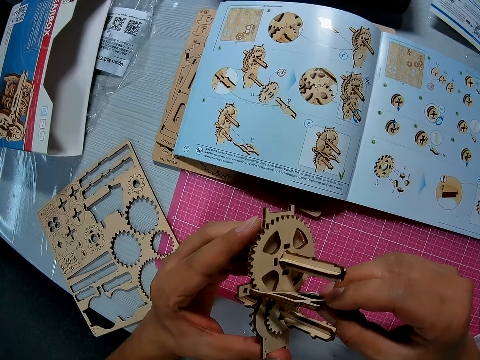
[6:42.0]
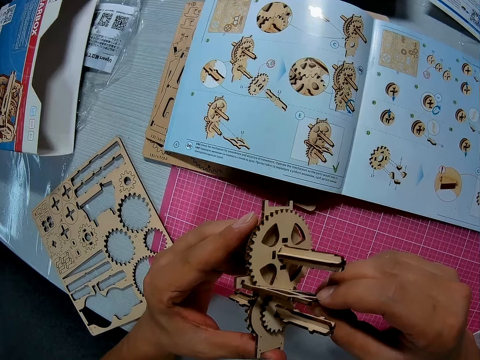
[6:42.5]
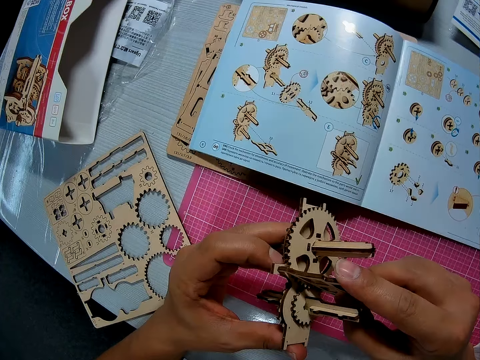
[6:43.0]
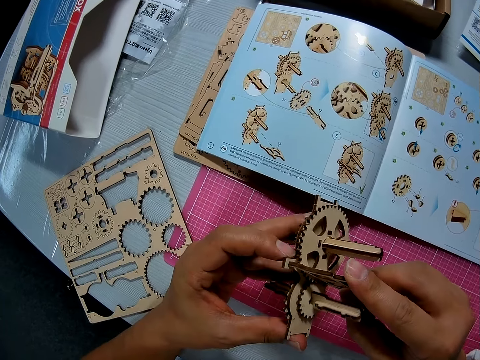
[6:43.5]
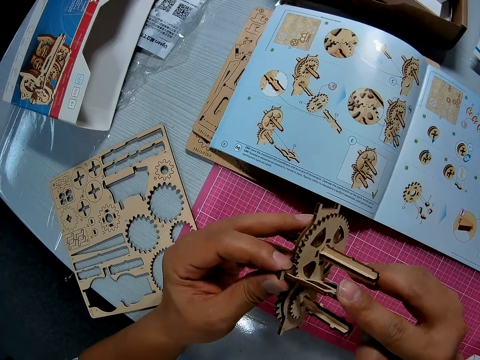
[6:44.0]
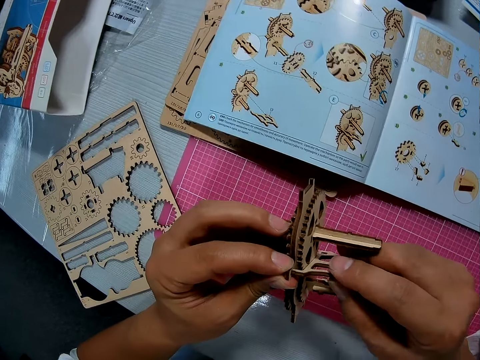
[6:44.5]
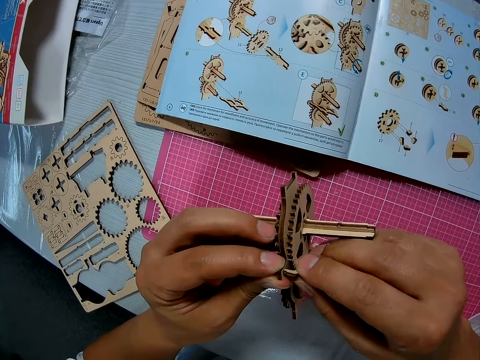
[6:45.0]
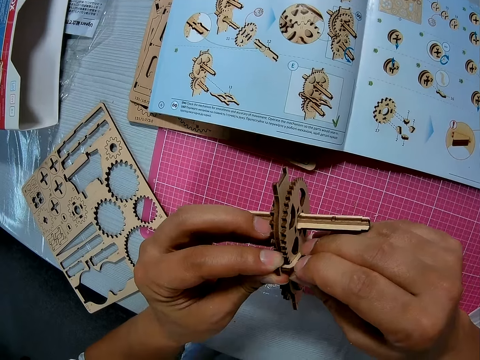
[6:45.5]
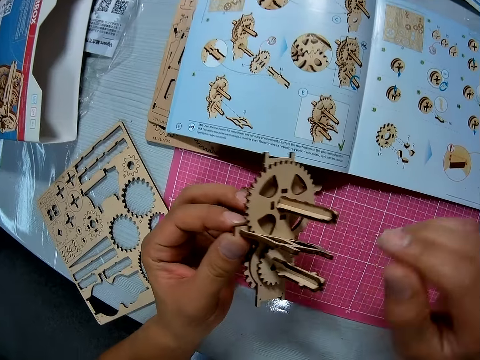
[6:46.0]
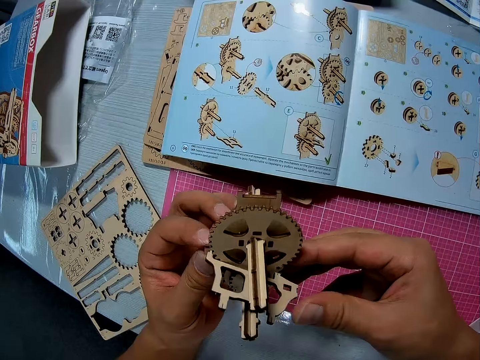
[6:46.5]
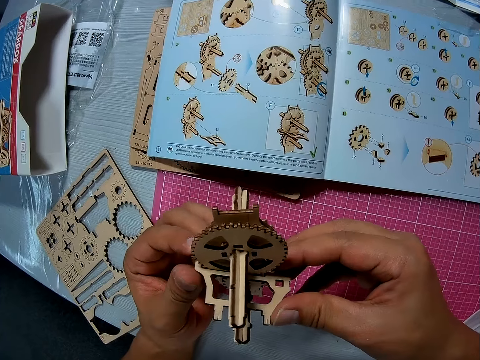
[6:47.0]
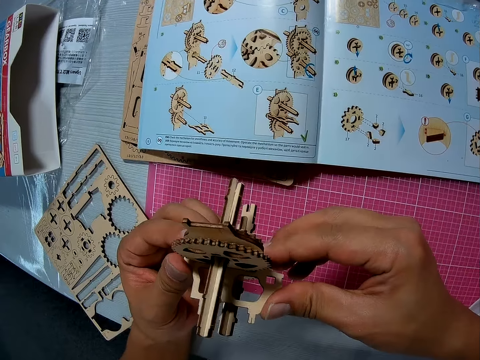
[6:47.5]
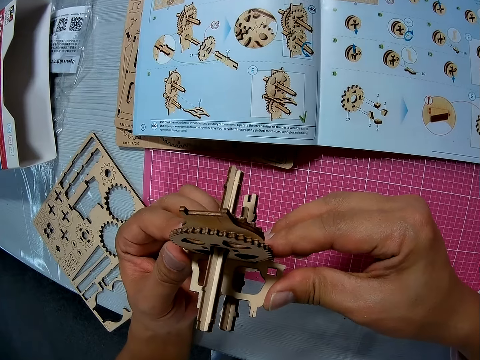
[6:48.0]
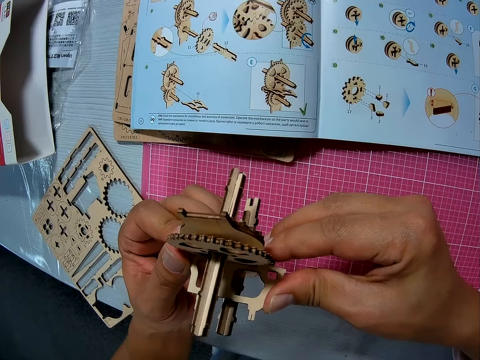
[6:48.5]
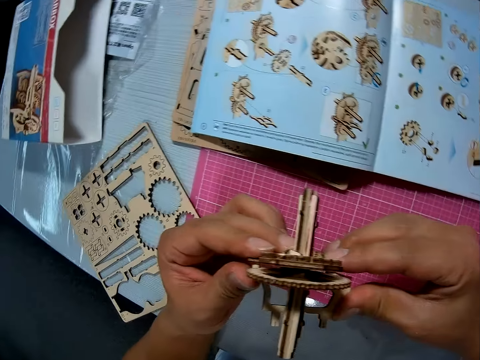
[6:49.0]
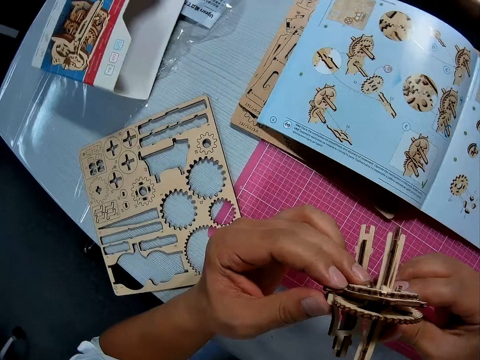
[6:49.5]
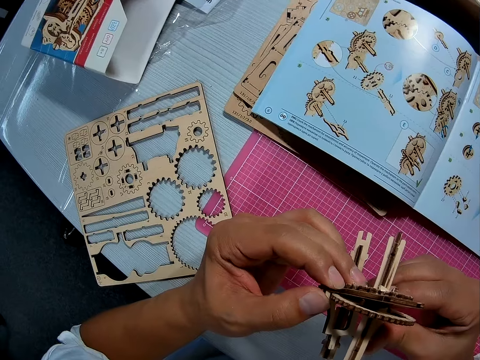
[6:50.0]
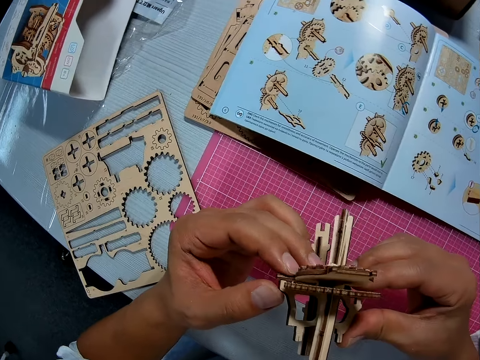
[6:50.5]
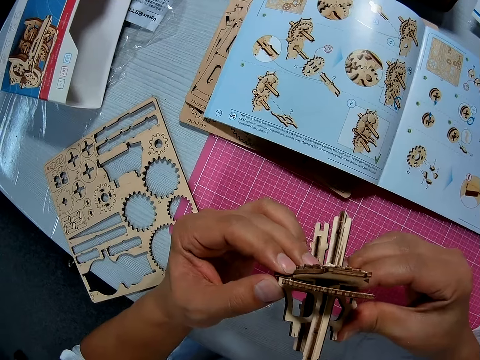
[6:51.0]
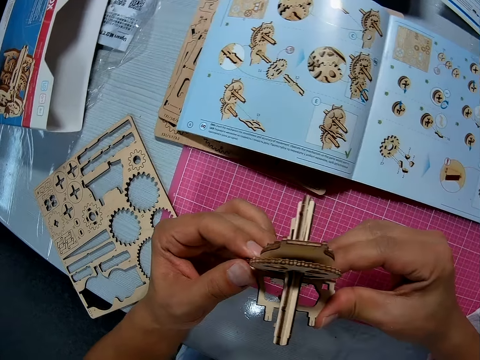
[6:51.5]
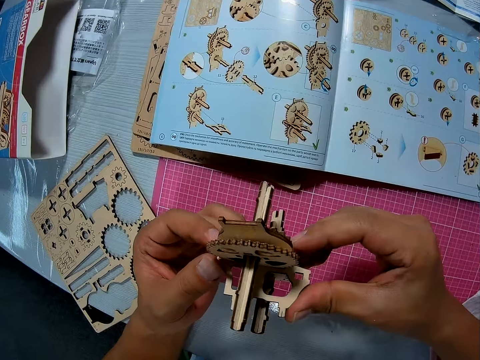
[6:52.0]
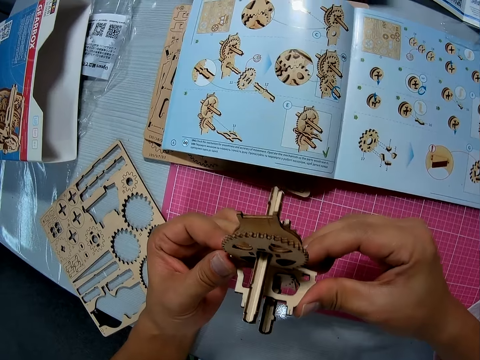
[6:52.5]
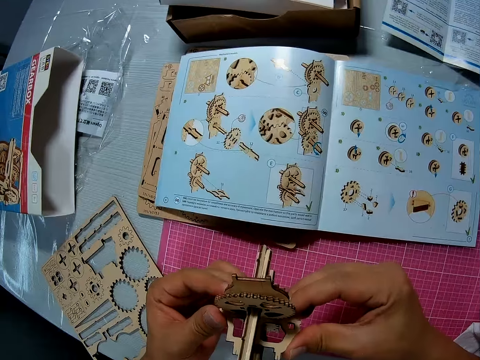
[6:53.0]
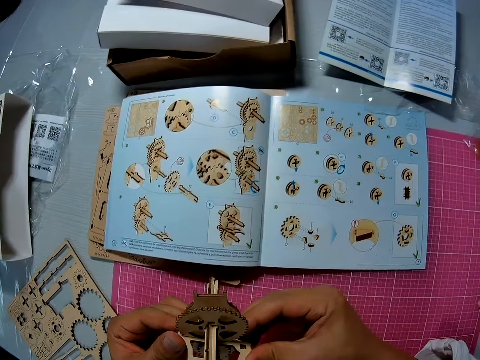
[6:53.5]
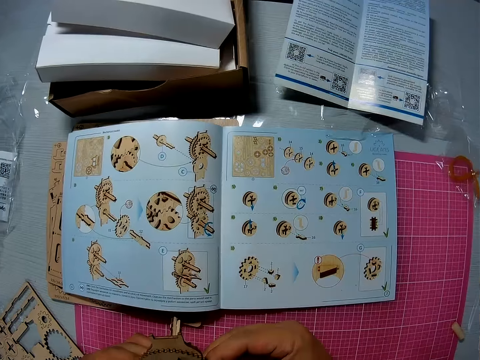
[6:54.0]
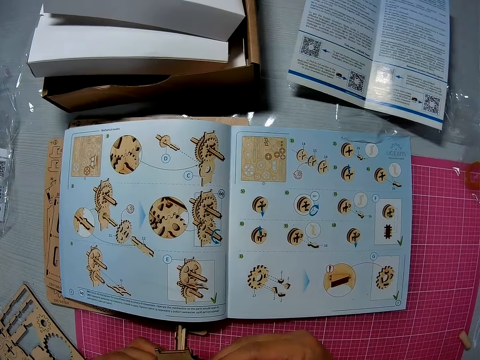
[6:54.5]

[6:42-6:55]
The camera wearer fixes the stem gearbox. They turn the stem gearbox. They squeeze the stem gearbox.

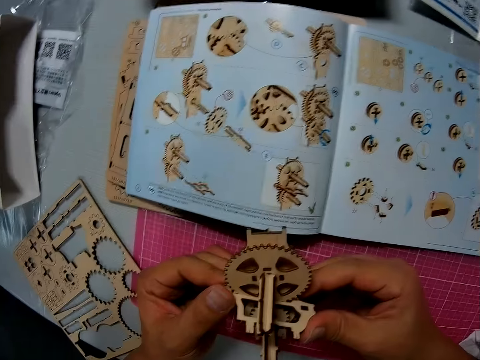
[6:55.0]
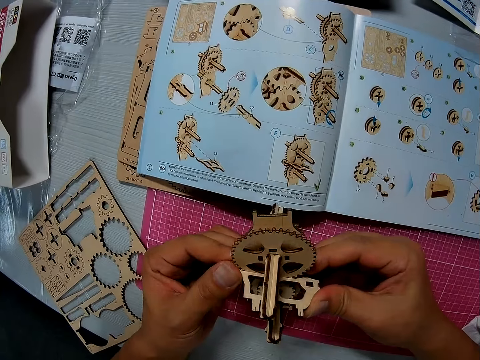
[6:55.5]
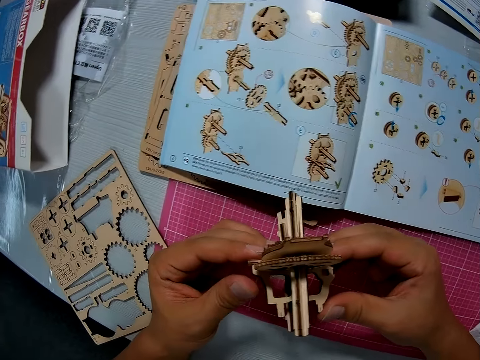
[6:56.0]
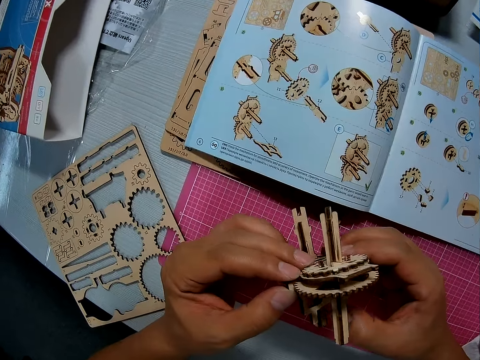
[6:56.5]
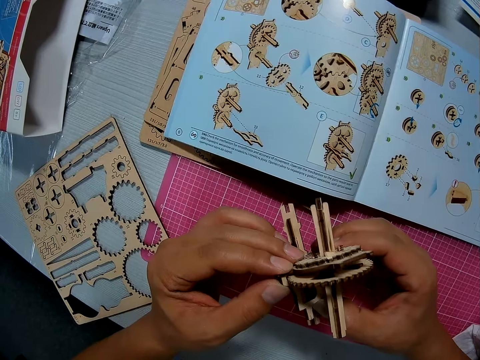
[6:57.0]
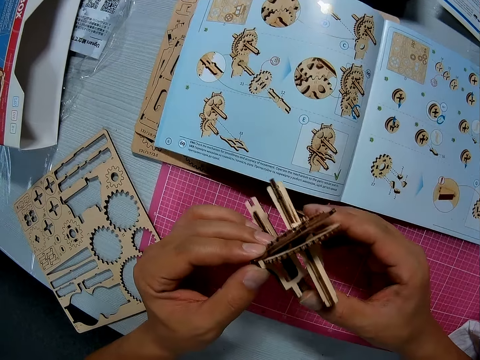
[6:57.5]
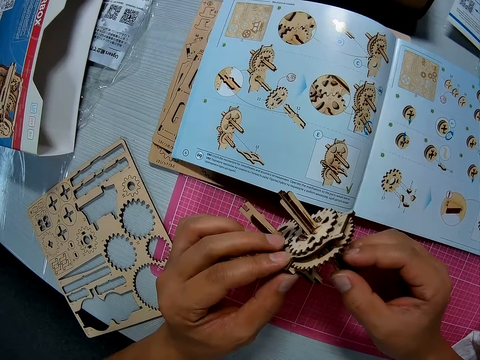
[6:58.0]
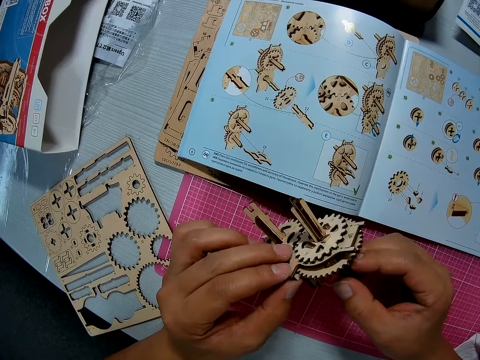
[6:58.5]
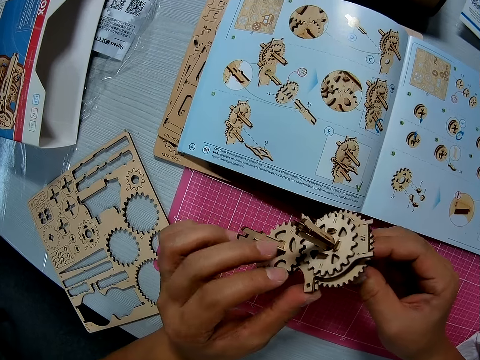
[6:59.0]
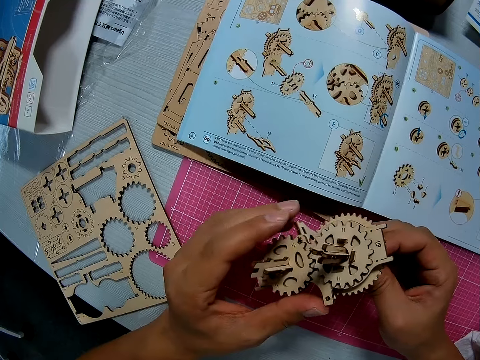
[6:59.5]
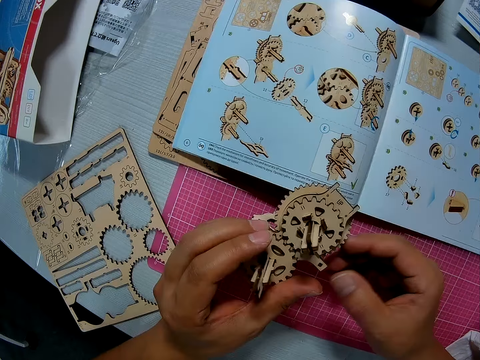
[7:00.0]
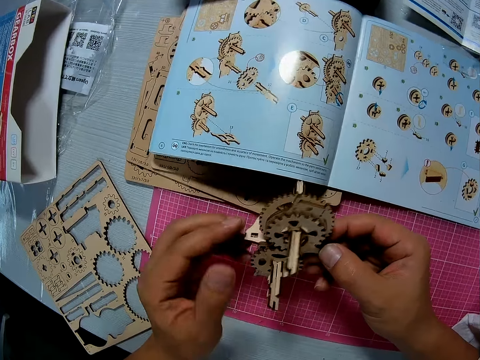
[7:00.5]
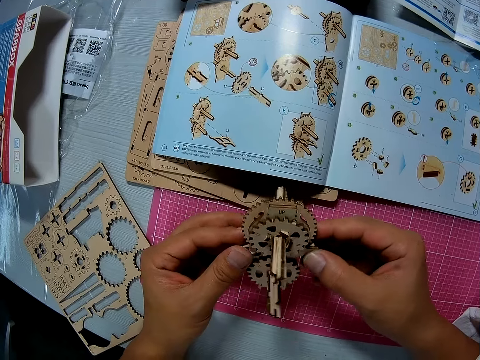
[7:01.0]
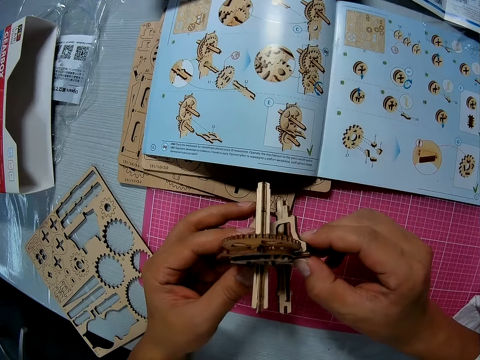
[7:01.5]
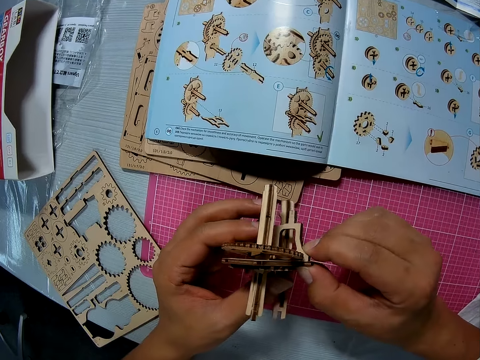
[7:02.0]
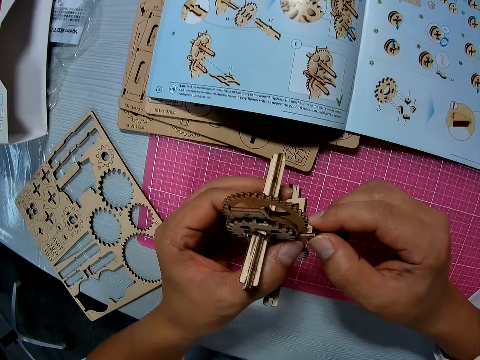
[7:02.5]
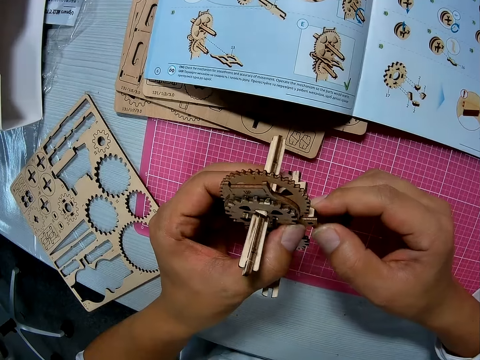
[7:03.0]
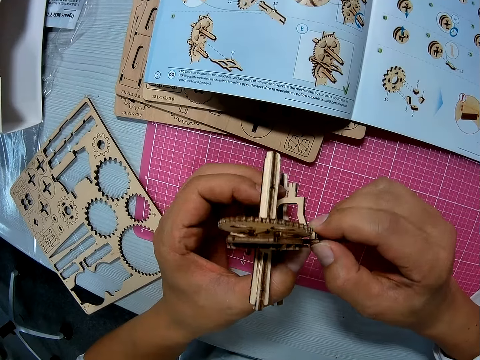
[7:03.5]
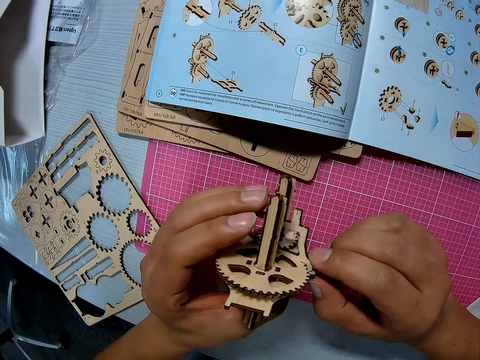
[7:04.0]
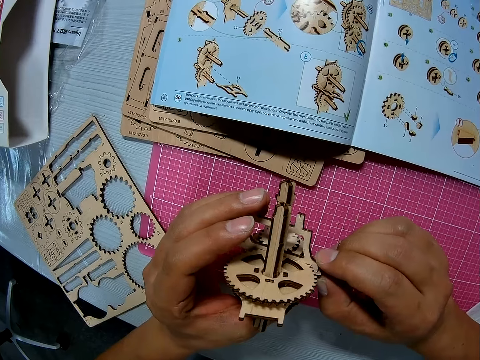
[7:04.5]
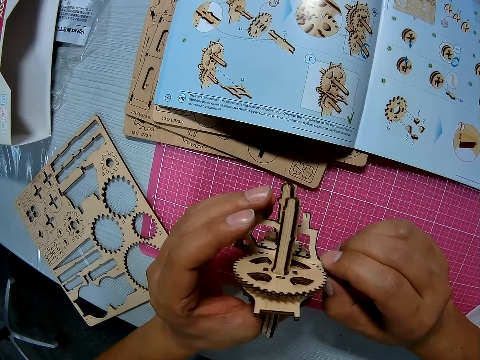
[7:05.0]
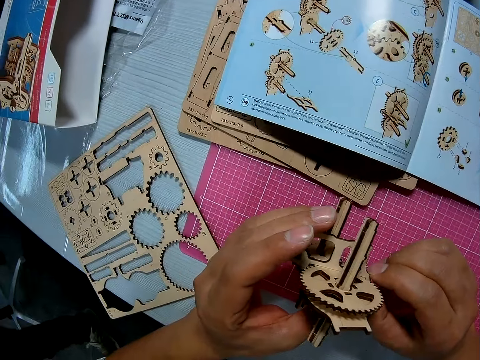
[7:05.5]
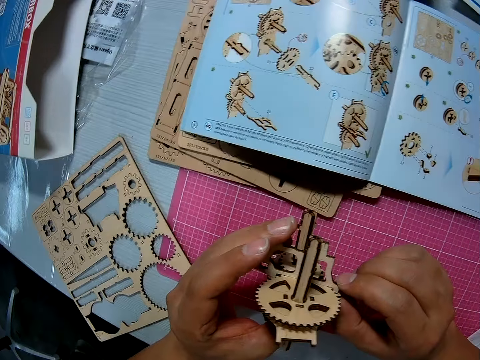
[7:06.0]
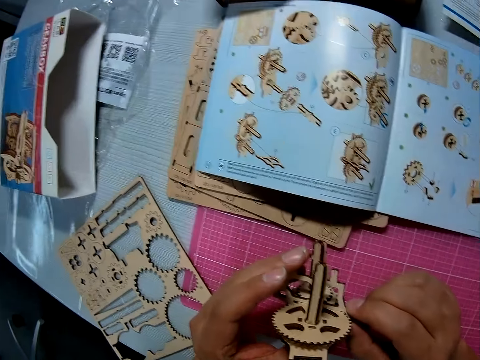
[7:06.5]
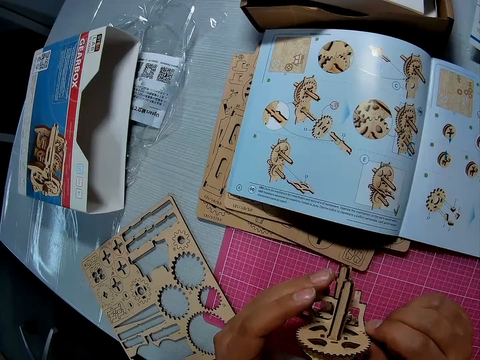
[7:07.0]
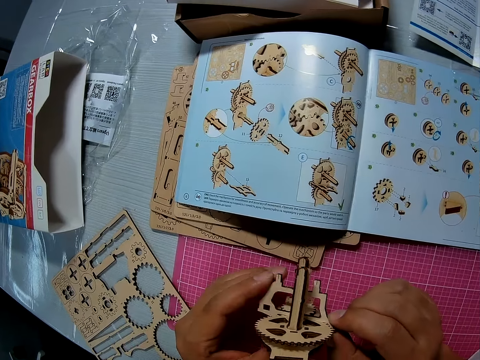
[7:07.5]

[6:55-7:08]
The camera wearer turns the stem gearbox. They squeeze the stem gearbox.
